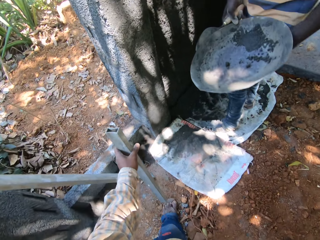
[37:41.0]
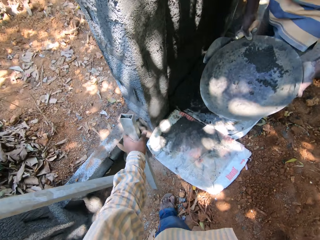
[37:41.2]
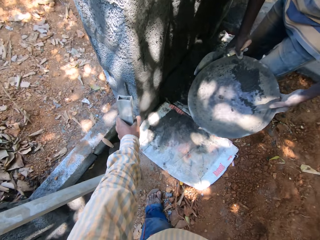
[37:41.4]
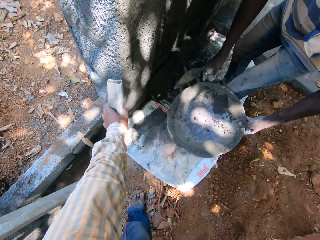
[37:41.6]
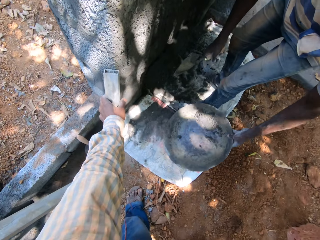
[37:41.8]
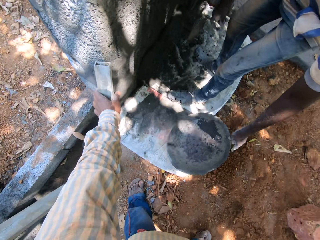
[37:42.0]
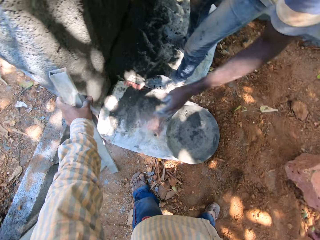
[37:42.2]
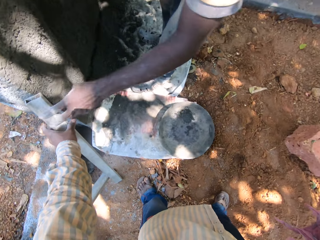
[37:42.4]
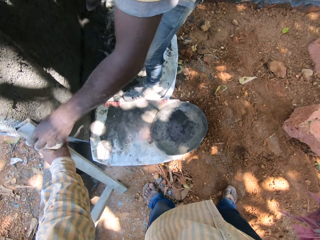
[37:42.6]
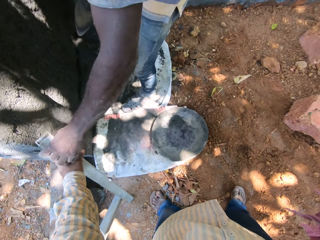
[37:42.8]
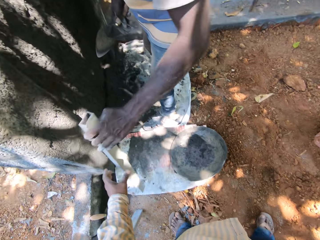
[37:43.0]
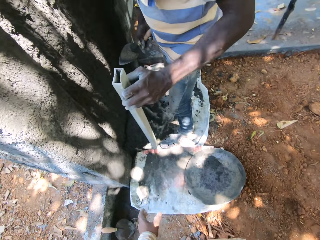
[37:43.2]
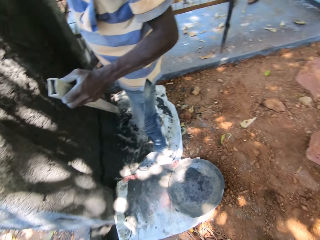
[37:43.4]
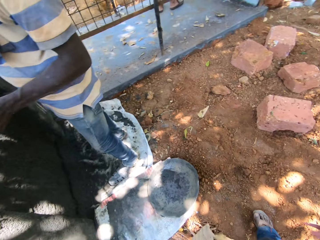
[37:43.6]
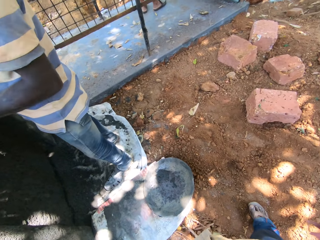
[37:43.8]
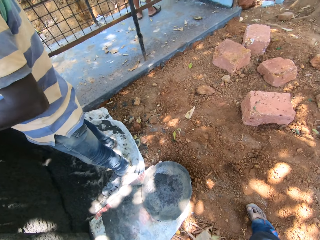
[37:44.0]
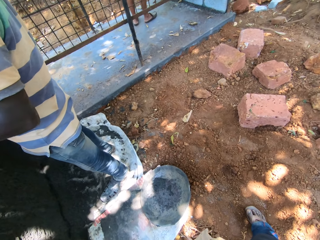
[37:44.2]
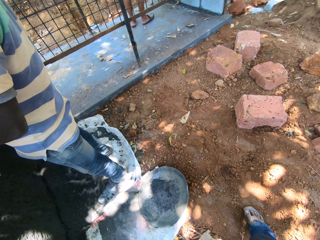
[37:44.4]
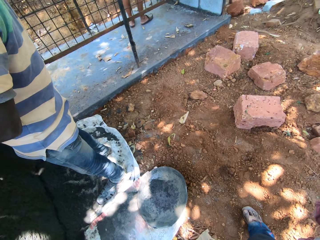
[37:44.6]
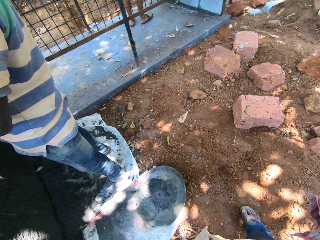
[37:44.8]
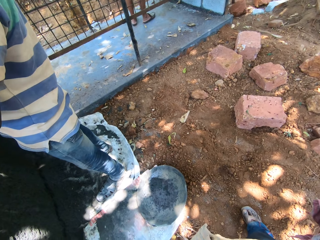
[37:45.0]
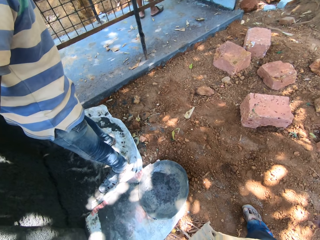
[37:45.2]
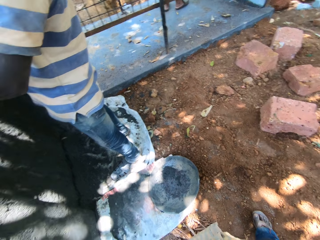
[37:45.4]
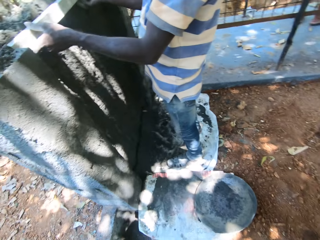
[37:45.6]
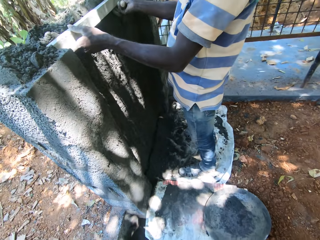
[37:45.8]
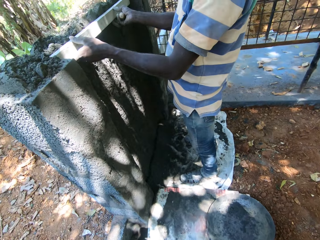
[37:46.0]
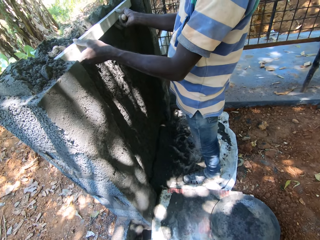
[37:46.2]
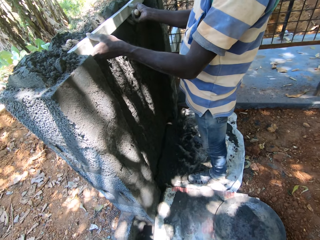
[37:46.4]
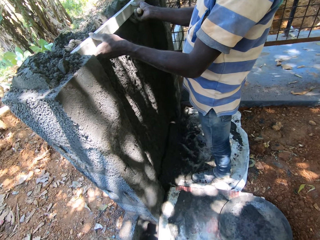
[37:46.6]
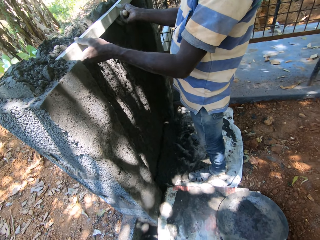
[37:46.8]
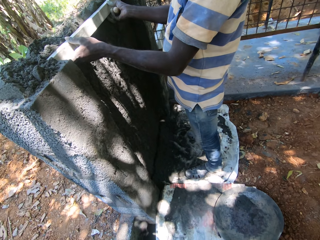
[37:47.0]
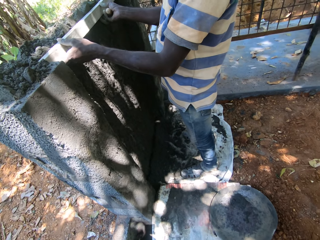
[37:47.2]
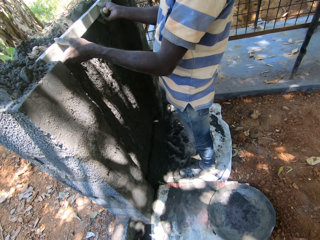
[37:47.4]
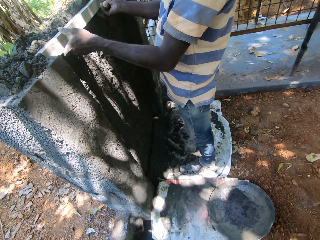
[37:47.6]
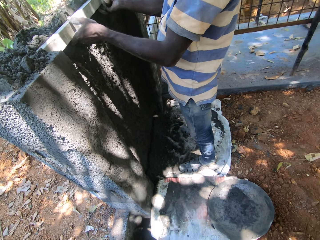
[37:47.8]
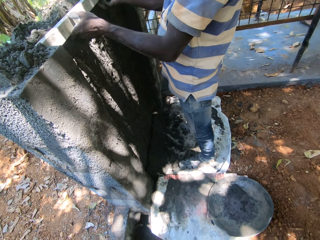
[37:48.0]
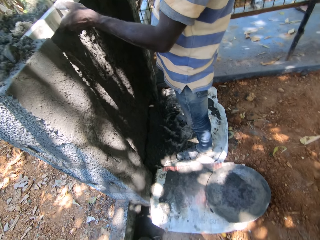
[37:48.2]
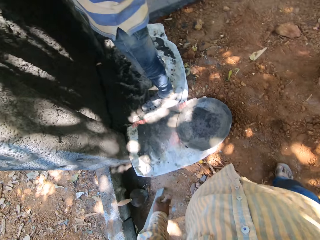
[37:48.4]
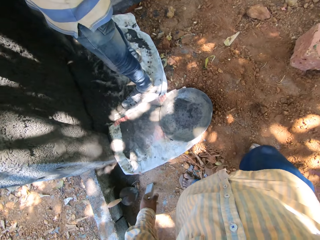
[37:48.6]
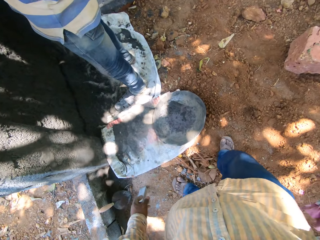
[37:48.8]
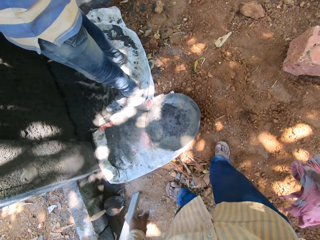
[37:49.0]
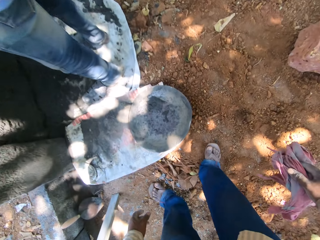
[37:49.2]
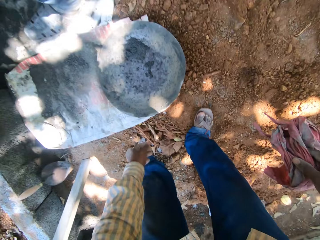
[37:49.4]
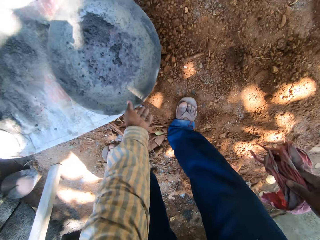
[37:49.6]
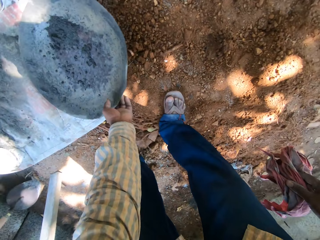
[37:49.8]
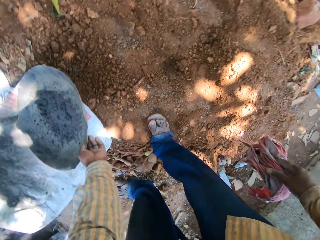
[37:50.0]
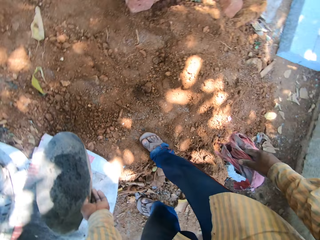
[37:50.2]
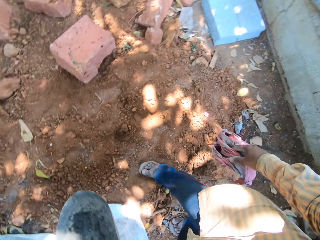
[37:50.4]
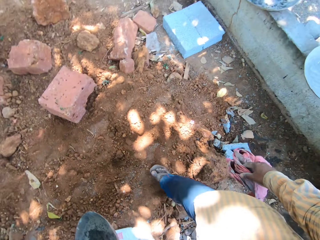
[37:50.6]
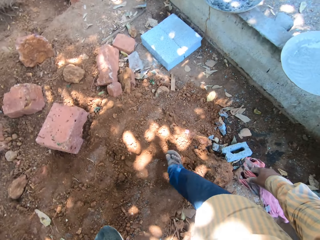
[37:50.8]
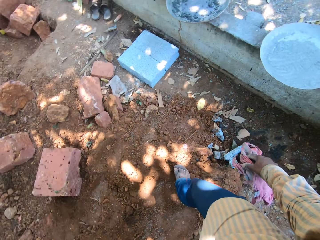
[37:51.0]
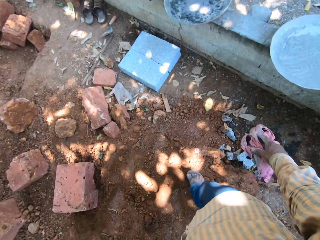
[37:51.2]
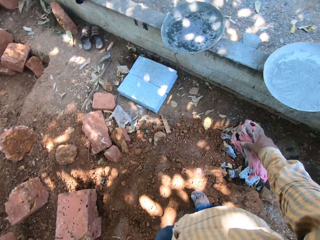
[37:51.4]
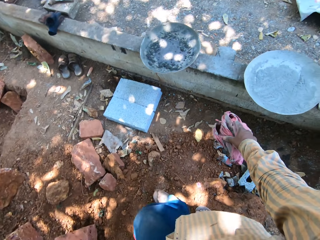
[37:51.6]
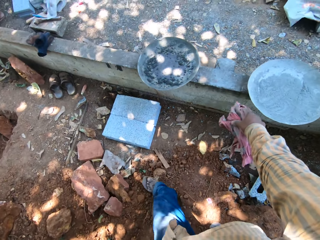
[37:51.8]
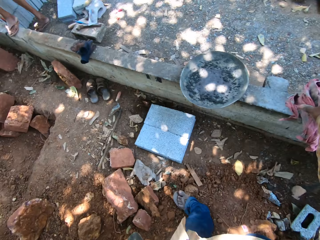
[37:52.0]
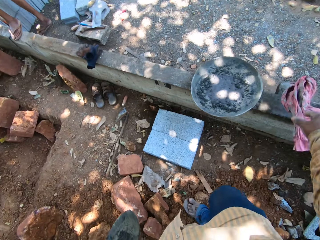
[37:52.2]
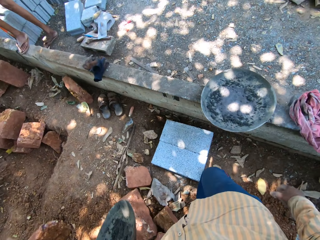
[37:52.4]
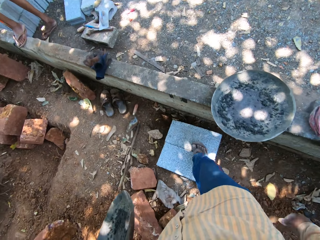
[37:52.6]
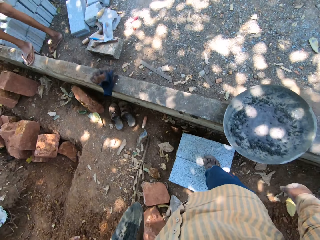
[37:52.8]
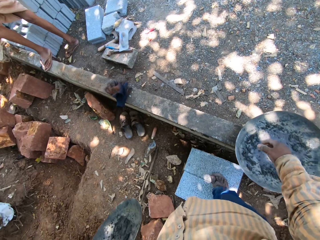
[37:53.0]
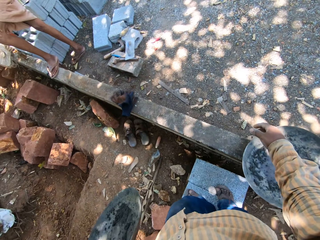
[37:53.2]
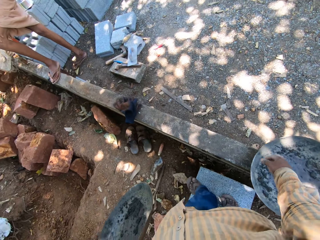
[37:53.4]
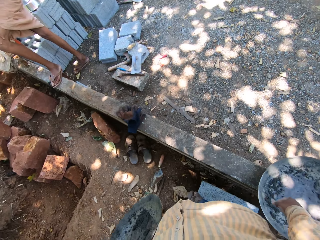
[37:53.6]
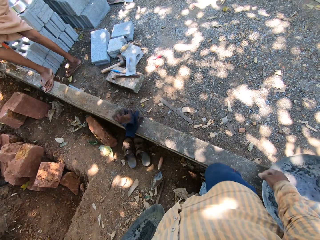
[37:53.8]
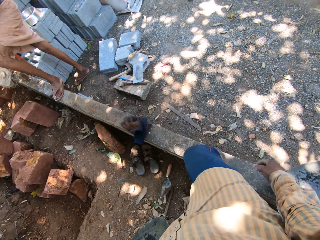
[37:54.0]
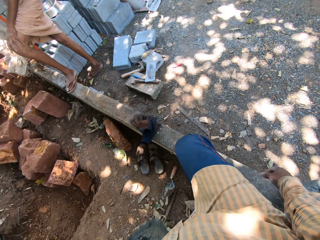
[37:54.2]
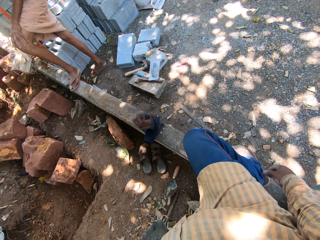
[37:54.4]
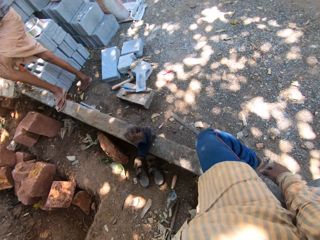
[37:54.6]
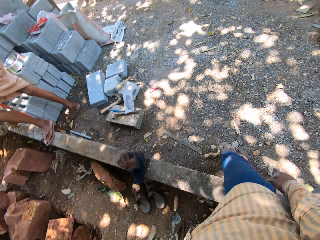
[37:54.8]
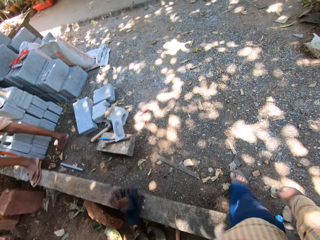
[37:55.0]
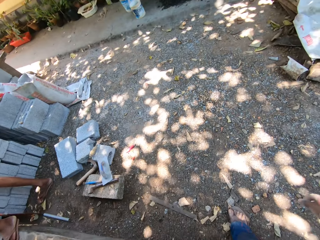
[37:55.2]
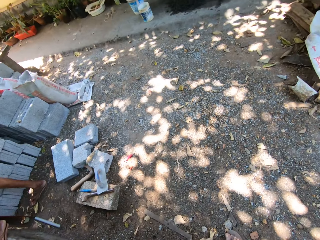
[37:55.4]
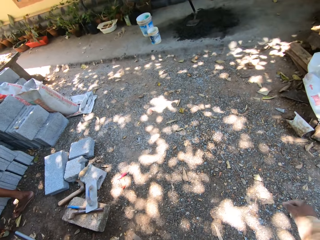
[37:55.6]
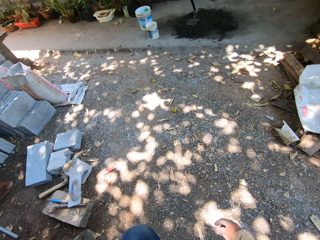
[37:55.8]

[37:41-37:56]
The camera wearer leans the metal rod on the wall with his left hand. A man speaks to the camera wearer. The man places the tray on the ground with his left hand and picks up the metal rod from the ground with his left hand. The camera wearer looks around. The man places the metal rod on the wall with both hands. The camera wearer picks up the tray from the ground with his left hand. He walks at the construction site. He throws the cloth on the wall. He places the rag on the slab with his right hand.

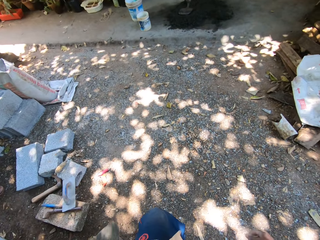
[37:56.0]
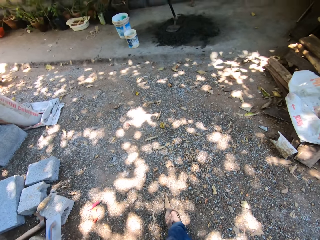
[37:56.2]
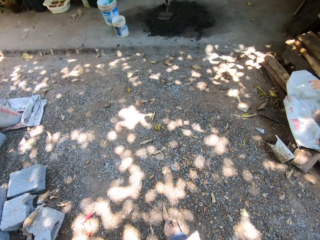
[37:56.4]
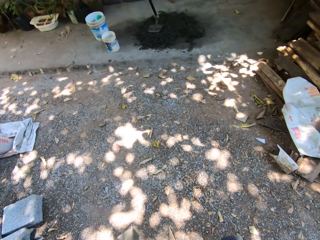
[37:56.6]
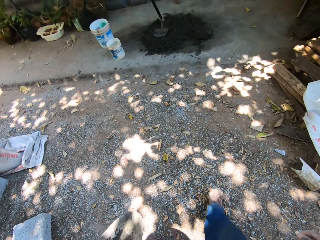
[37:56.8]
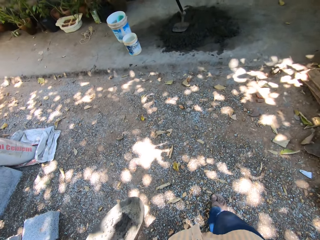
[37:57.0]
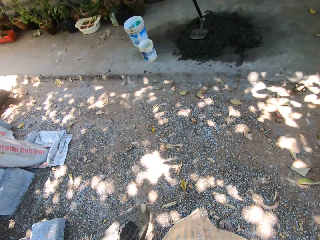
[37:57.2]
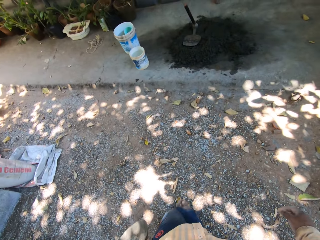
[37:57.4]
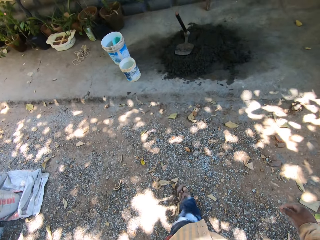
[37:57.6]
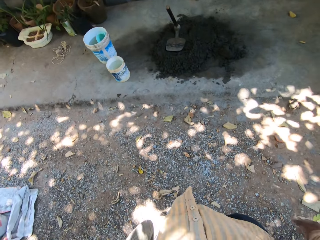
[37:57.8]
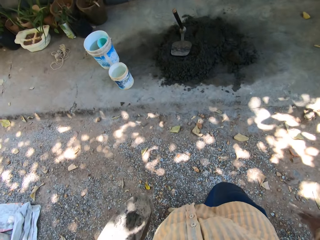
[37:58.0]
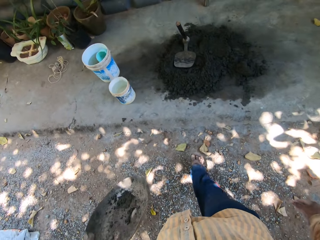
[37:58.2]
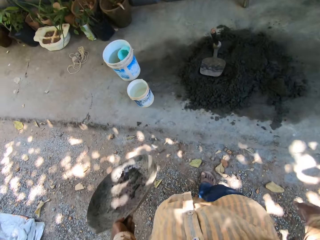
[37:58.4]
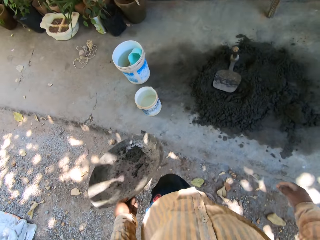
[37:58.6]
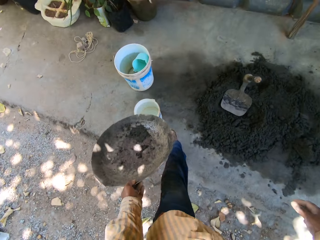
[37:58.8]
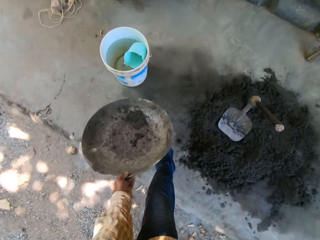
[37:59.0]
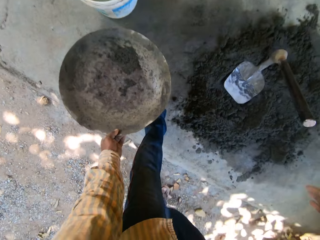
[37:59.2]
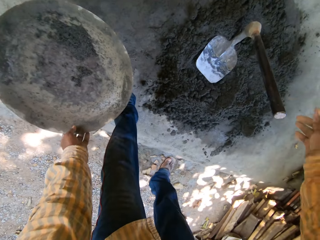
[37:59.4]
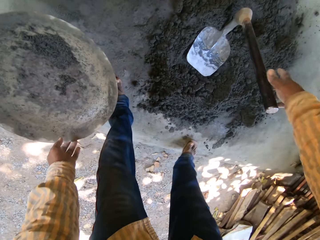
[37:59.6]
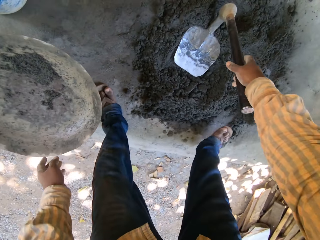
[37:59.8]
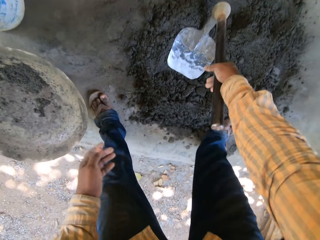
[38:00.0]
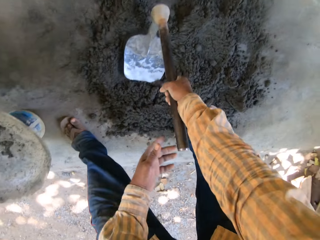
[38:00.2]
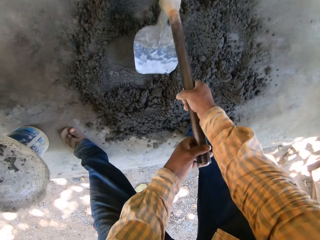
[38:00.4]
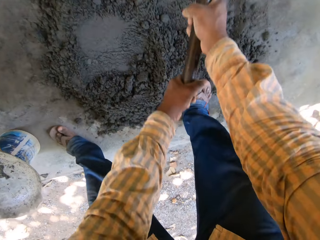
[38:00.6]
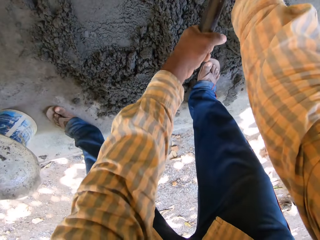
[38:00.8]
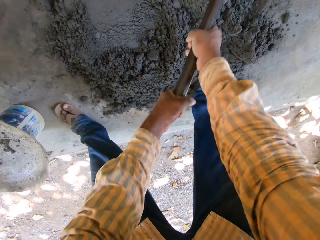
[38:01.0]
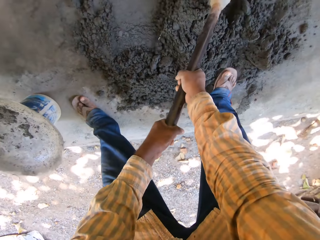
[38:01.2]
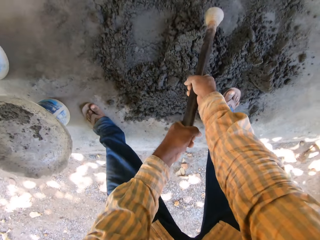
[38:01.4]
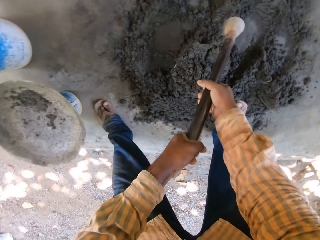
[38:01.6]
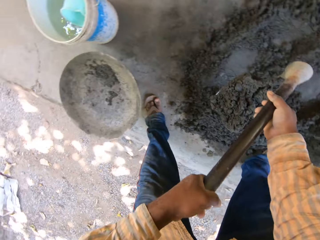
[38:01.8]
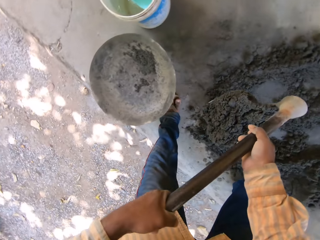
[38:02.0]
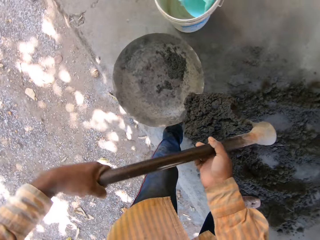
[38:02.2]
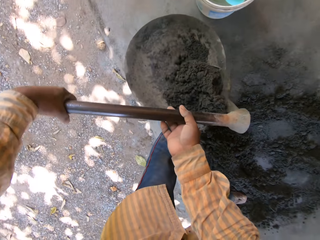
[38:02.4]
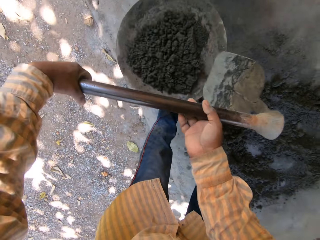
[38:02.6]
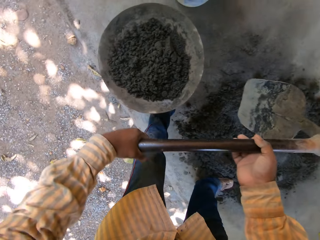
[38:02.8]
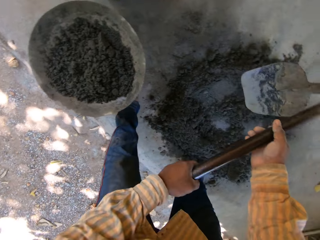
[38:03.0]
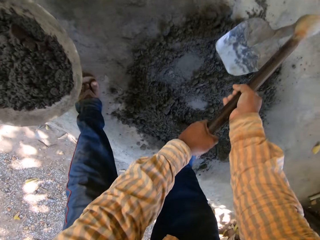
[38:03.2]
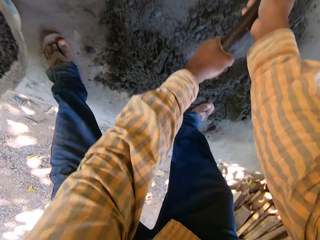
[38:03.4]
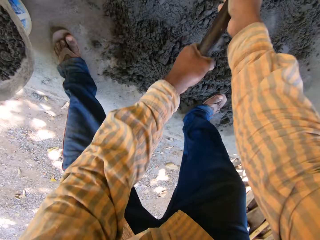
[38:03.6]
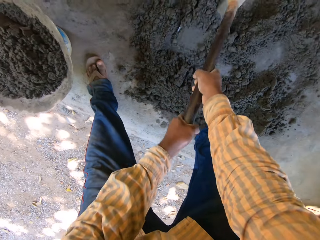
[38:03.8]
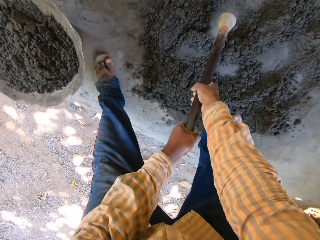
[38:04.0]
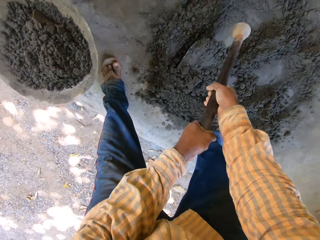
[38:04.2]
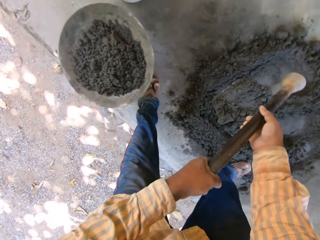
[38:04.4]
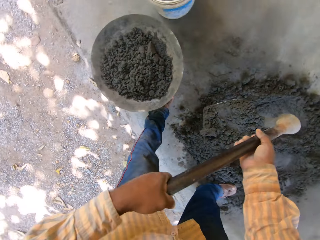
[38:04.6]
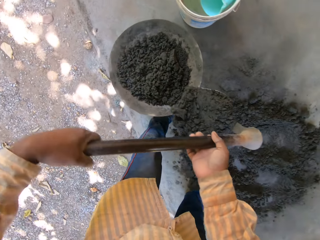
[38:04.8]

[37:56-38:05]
The camera wearer places the tray on the bucket with his left hand. He picks up the hoe from the ground with his right hand. He holds the hoe in both hands. He scoops cement from the ground with the hoe in both hands. He places the cement on the tray with the hoe in both hands. He scoops some cement from the ground with the hoe in both hands.
